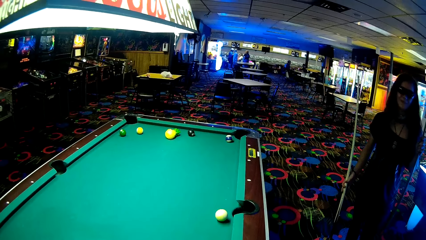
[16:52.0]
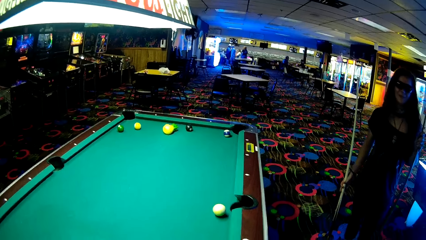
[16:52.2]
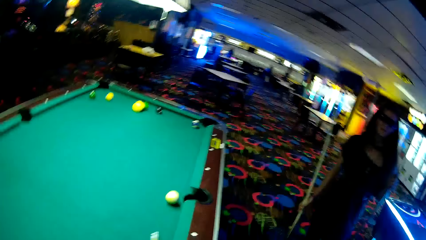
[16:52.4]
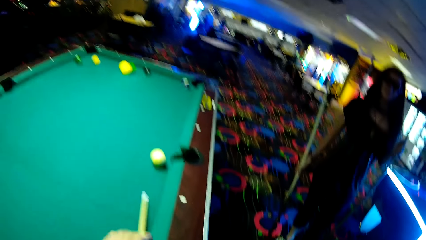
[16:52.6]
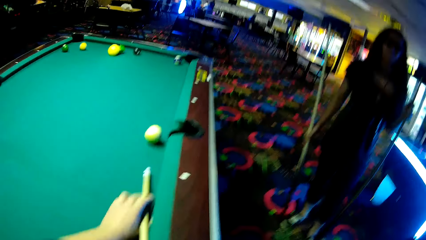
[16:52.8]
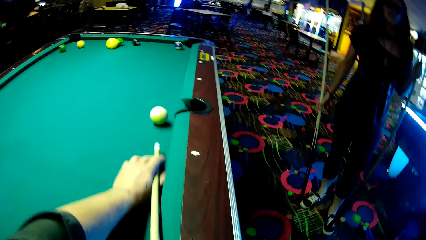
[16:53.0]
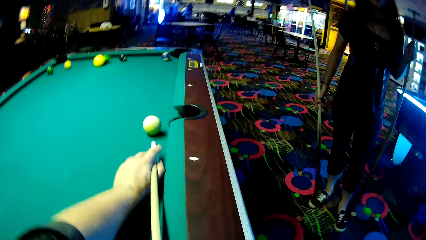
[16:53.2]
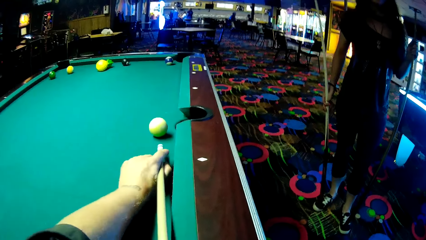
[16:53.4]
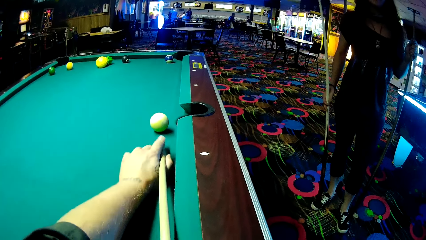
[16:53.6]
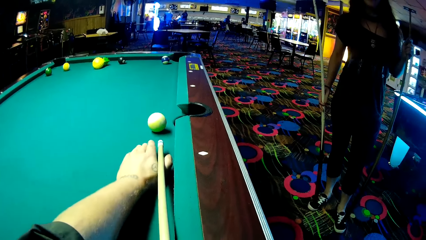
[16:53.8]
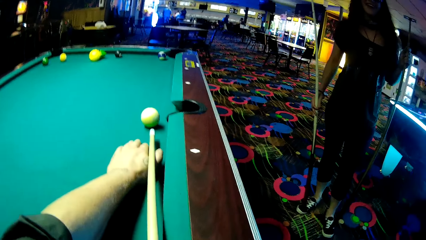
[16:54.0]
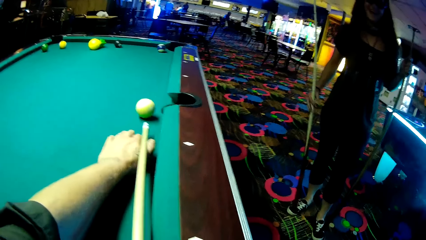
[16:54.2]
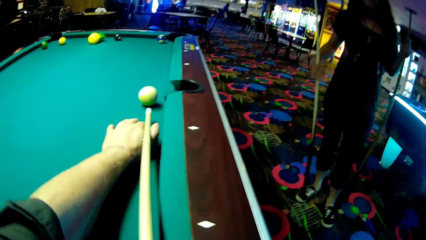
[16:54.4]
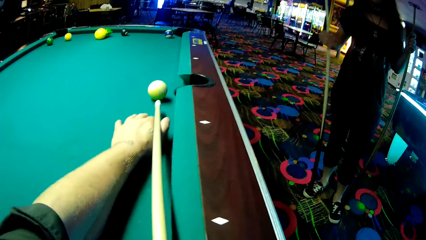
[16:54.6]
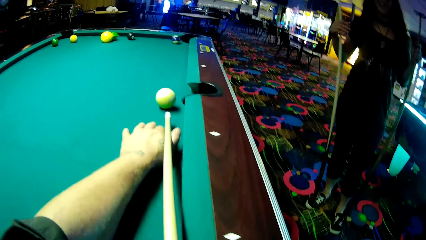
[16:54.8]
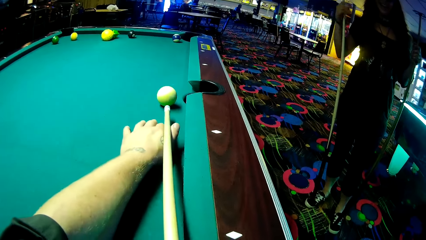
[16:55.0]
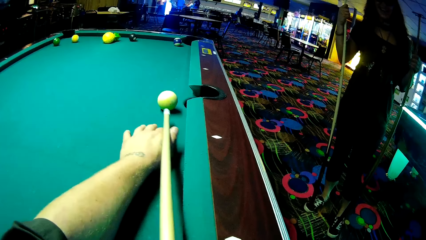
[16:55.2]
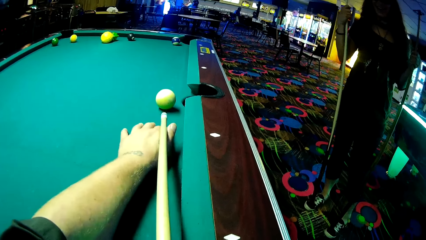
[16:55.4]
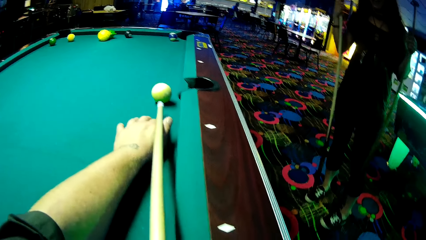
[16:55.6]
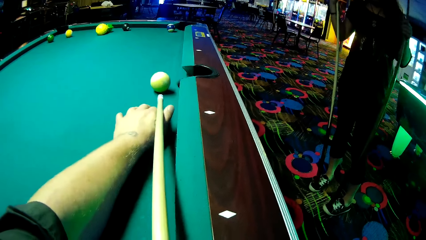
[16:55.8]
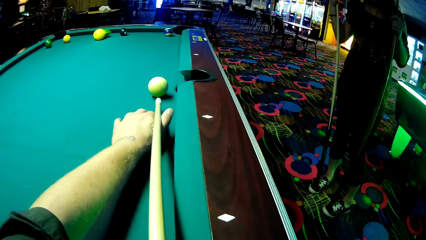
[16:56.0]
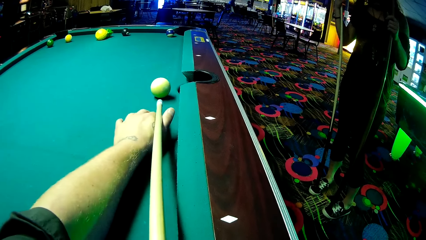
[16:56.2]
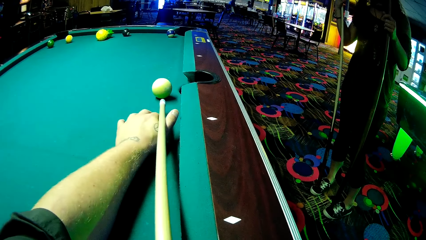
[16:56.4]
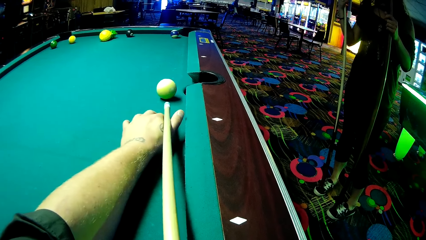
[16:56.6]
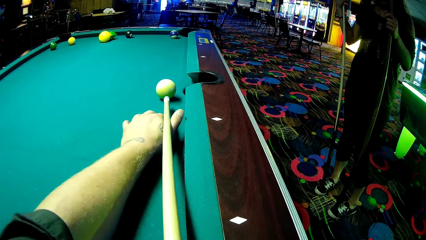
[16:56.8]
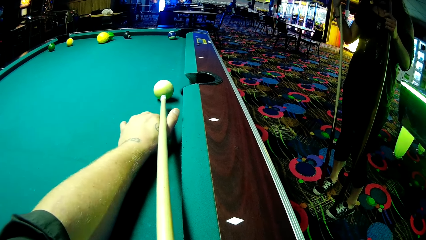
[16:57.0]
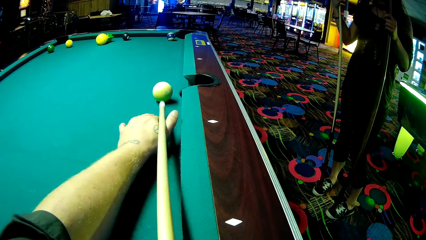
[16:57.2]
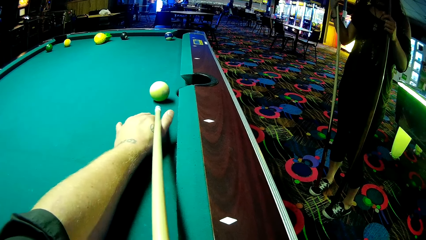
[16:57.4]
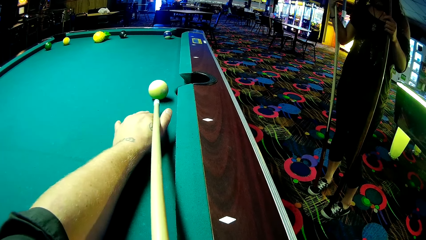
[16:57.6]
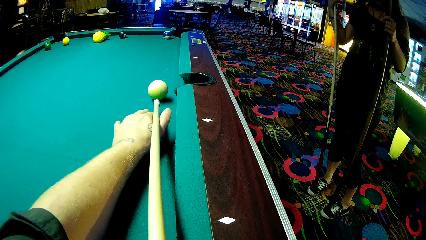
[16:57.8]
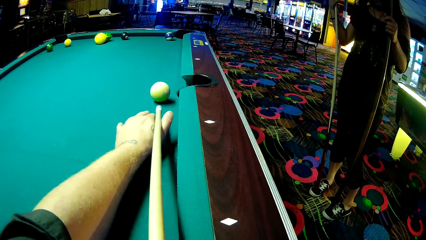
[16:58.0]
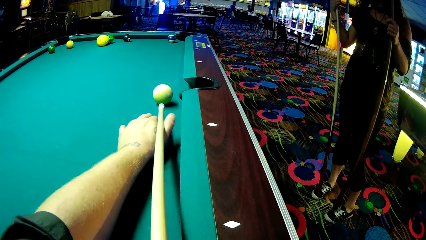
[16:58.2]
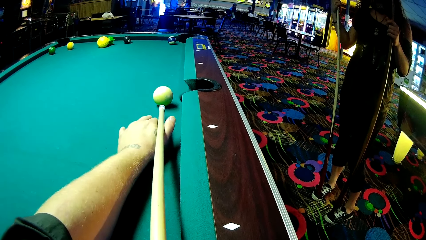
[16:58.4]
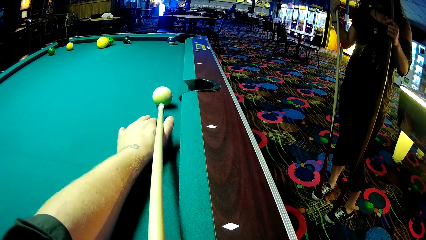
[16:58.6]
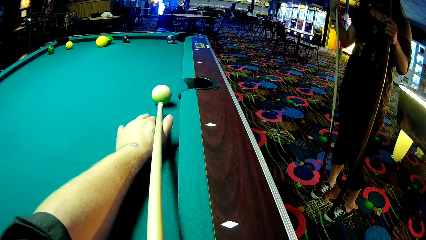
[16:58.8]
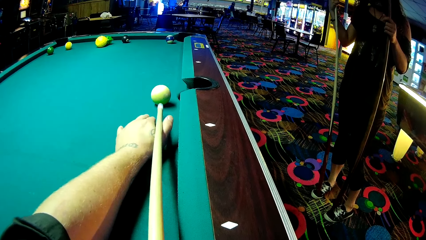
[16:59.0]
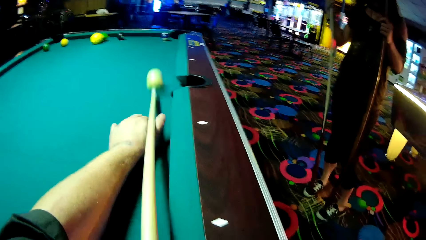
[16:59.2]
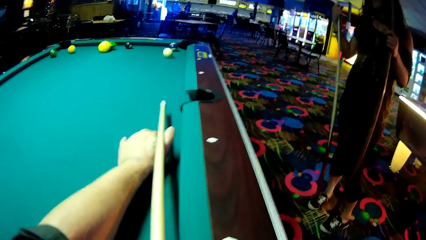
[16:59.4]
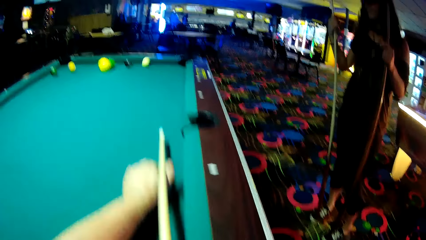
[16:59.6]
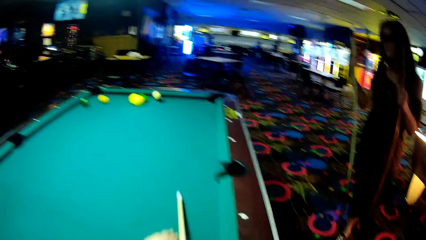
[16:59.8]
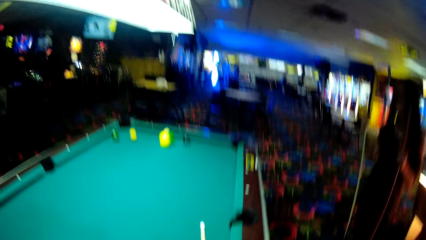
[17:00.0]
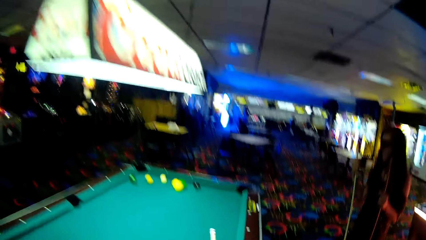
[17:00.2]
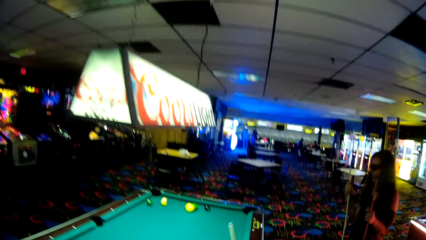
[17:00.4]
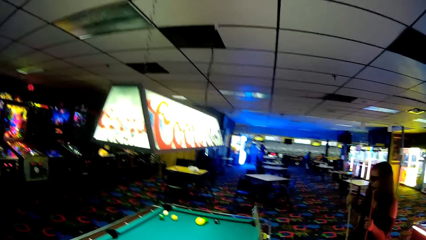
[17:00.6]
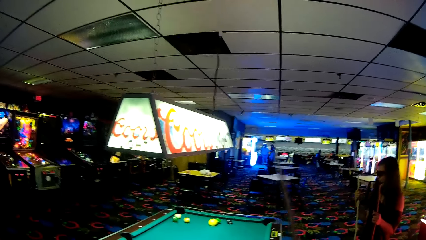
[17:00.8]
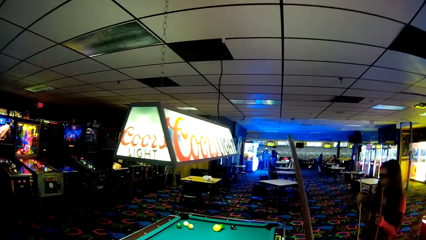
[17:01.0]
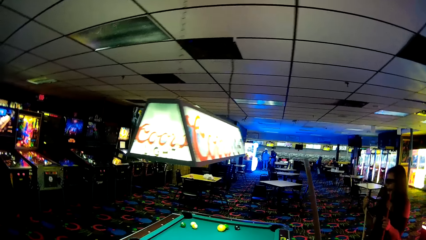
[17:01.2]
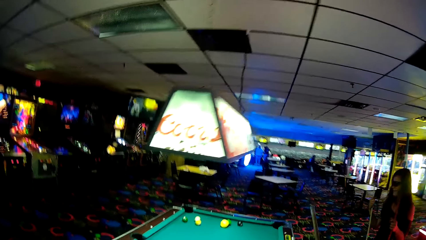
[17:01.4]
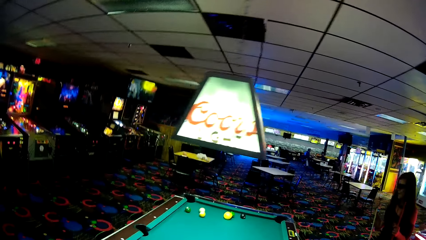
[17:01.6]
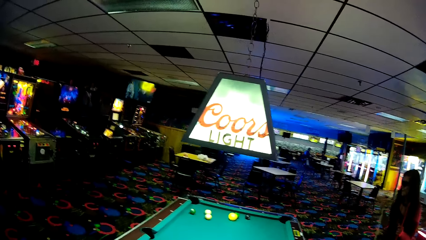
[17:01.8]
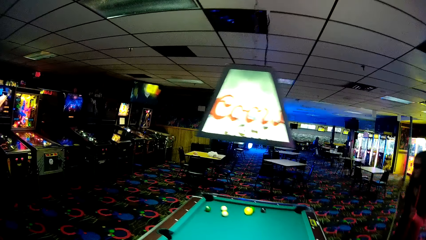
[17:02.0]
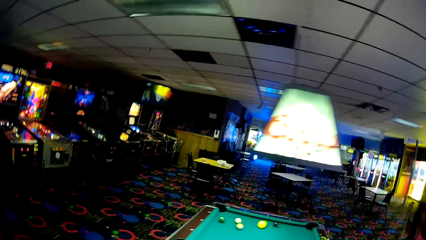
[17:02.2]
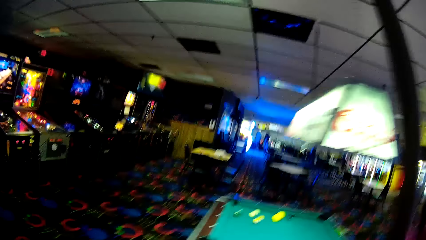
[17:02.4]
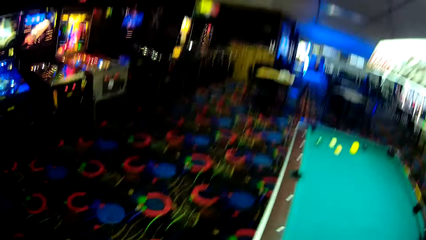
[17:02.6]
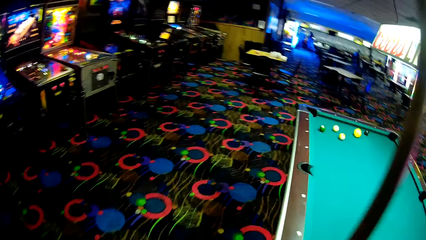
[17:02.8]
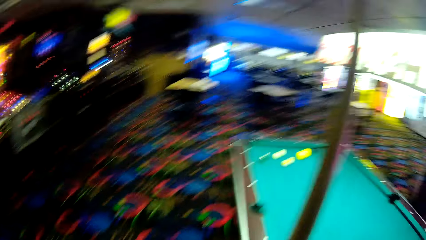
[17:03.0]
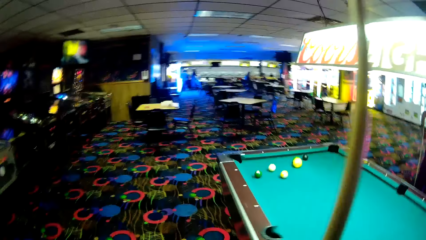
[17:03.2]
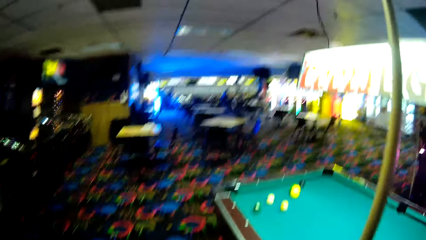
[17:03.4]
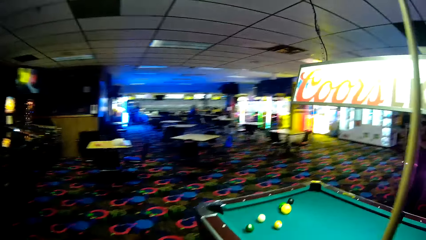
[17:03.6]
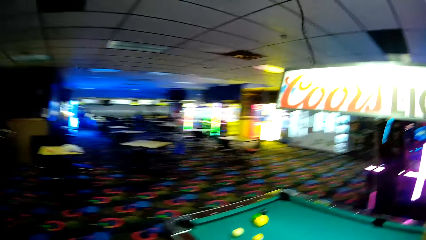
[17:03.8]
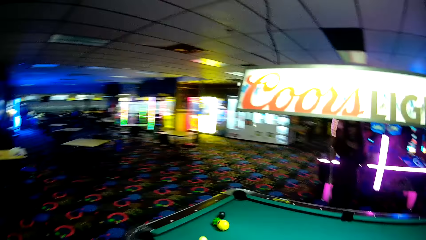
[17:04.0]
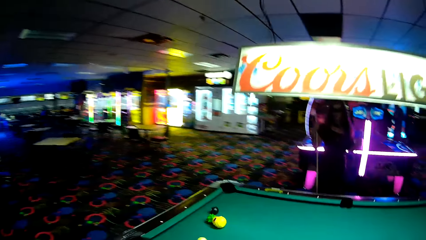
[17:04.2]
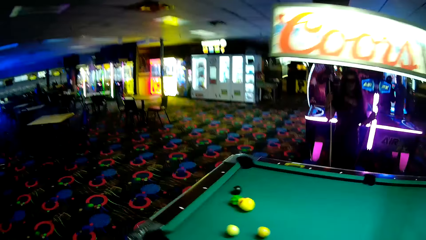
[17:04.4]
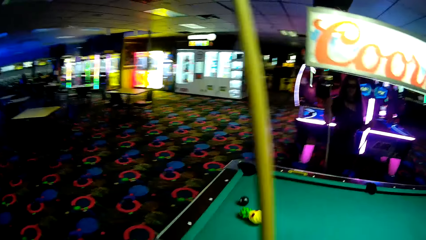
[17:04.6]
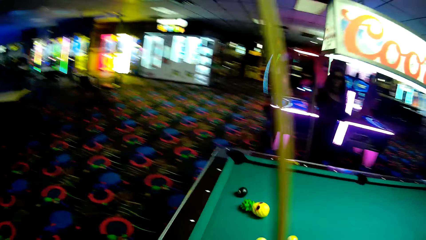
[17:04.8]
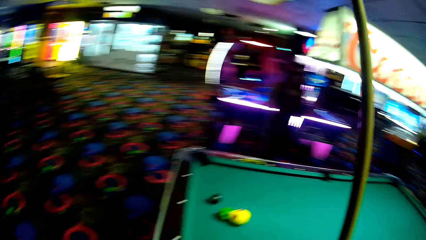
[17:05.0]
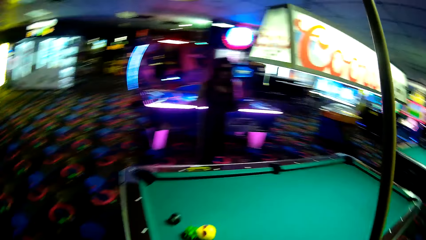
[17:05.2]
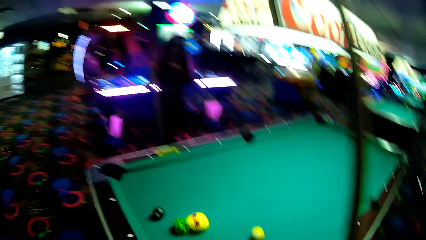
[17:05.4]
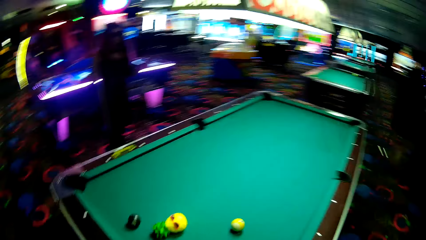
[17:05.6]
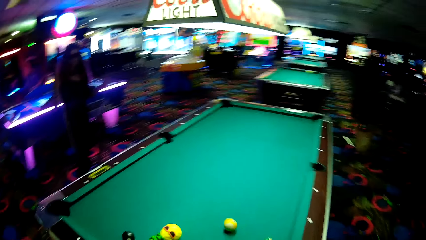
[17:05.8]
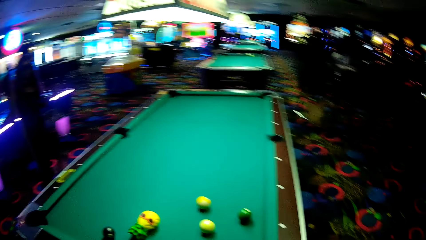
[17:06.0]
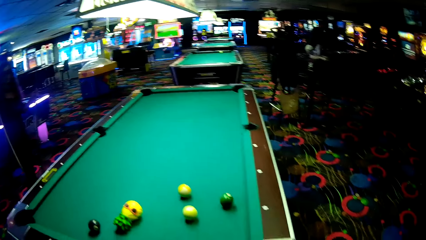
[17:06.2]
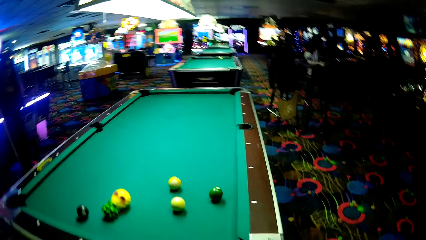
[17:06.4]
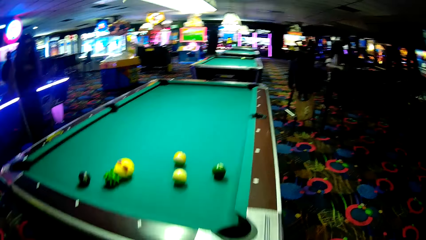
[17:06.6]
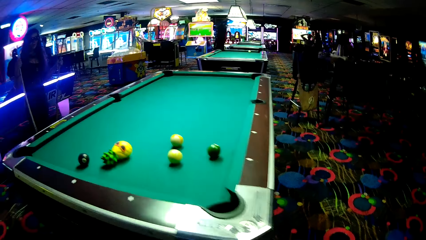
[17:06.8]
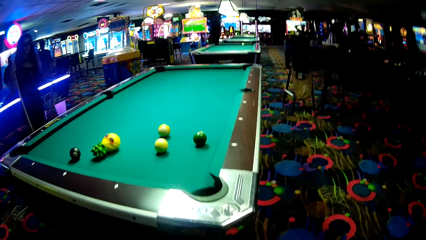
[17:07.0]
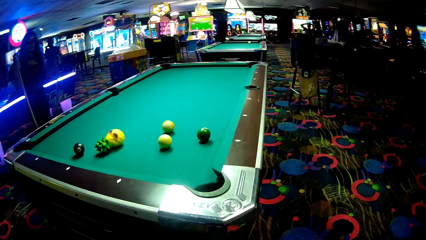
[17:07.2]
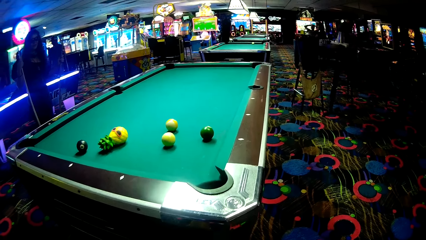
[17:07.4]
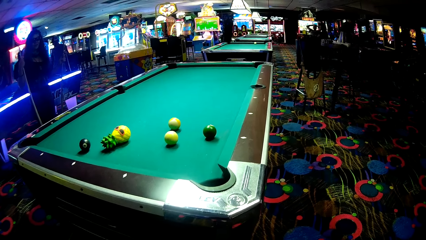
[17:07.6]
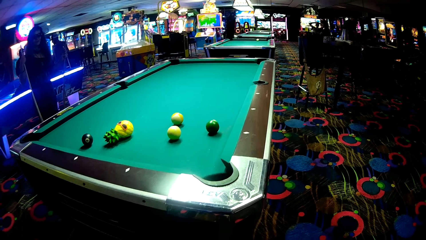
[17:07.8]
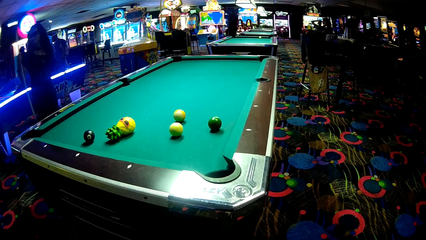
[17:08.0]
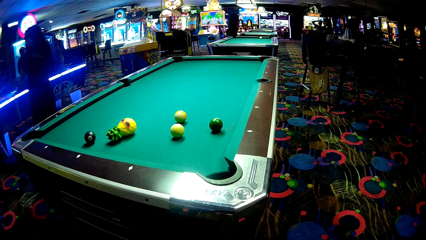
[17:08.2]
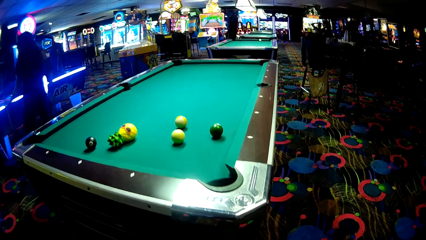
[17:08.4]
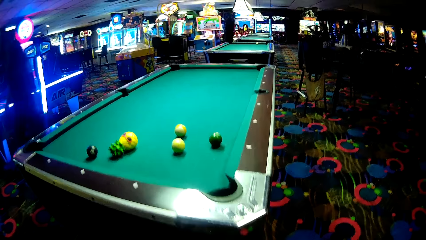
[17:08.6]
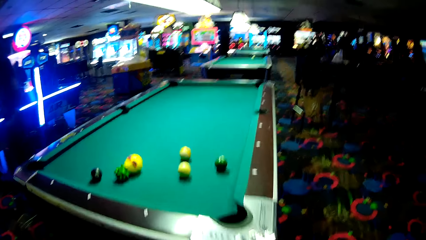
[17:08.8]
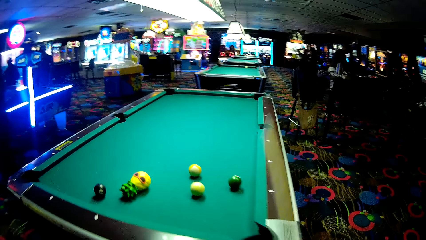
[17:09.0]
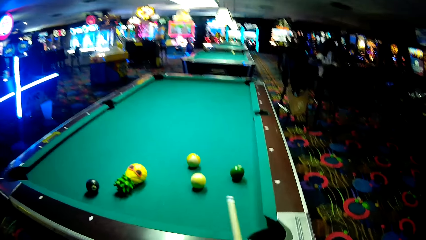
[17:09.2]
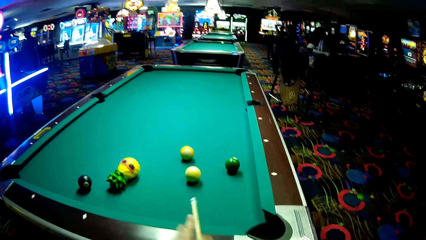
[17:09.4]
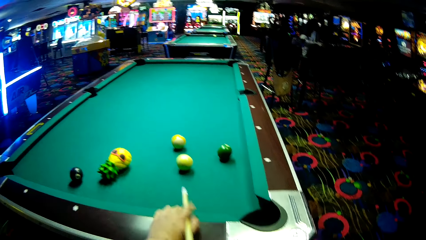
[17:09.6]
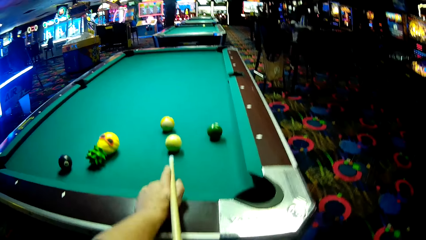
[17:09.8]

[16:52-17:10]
The camera wearer plays a pool table game, pushes a ball on a pool table, and adjusts a pool stick on the pool table. They push a ball on the pool table. A lady walks around a casino. The camera wearer looks around the casino and walks around the casino. The lady holds the pool stick with her hand and looks around the casino.
